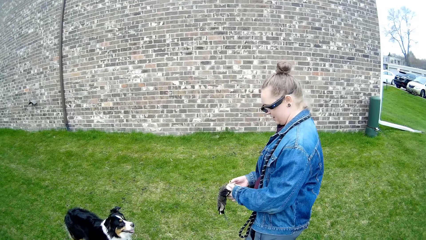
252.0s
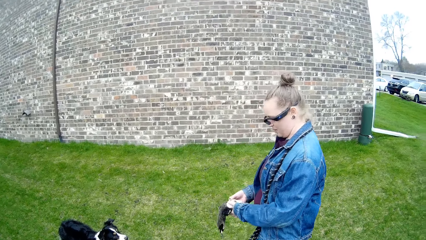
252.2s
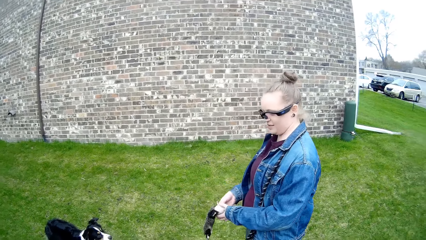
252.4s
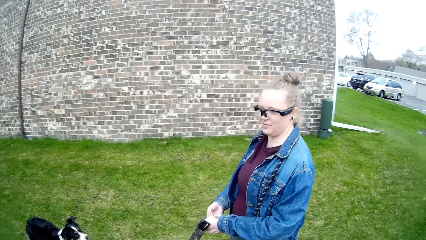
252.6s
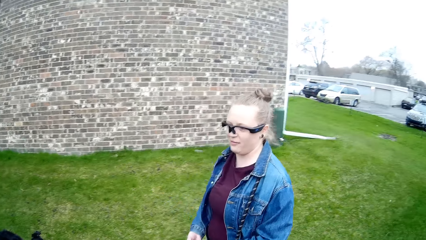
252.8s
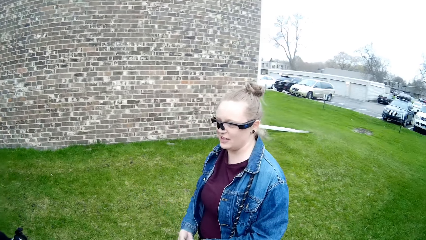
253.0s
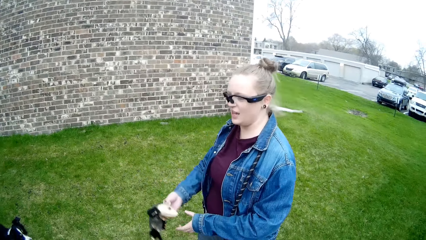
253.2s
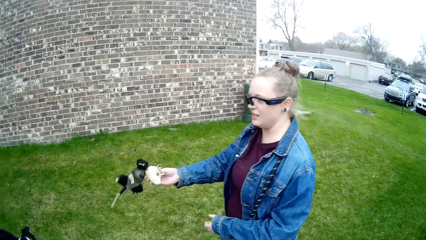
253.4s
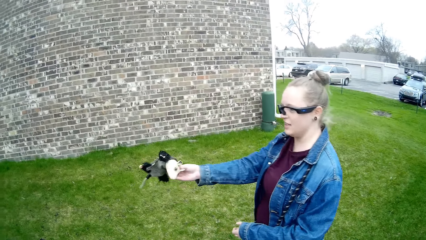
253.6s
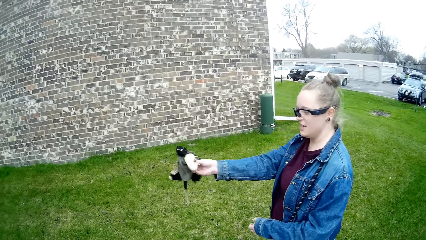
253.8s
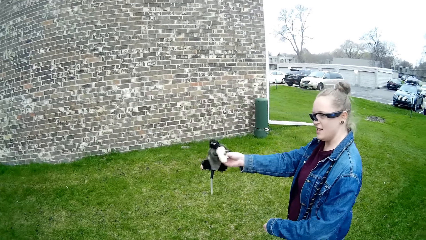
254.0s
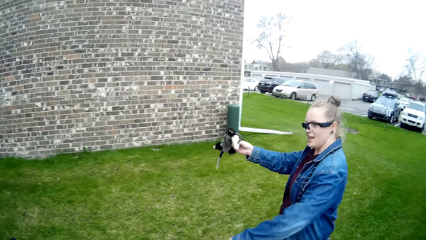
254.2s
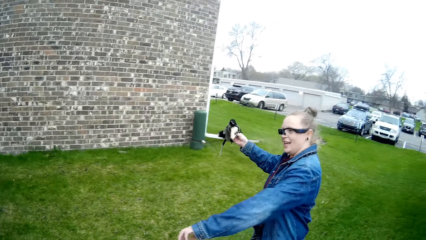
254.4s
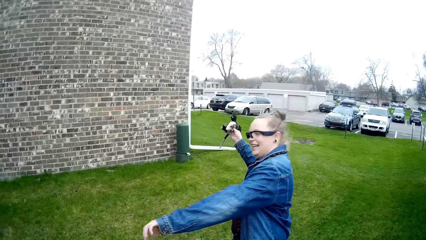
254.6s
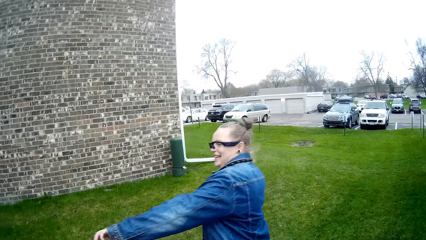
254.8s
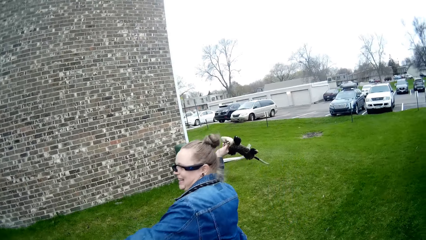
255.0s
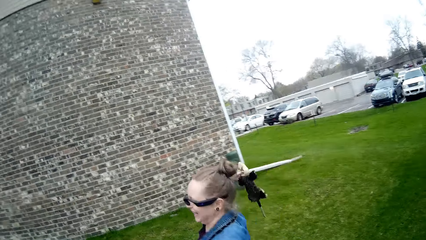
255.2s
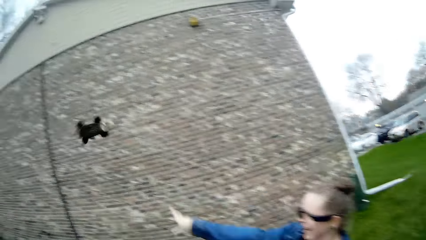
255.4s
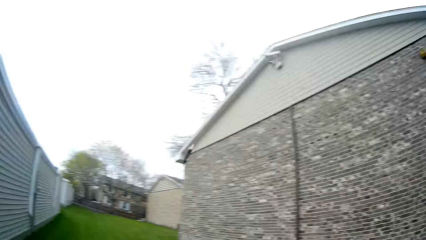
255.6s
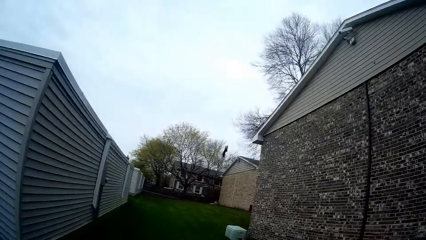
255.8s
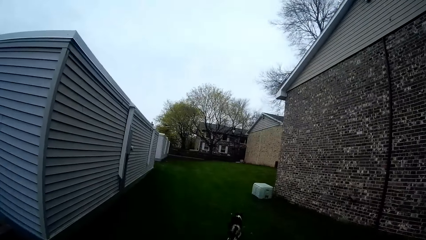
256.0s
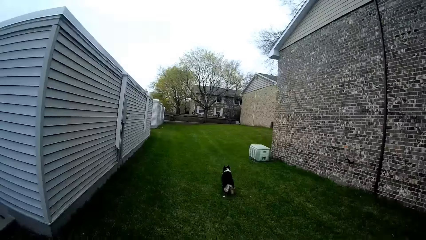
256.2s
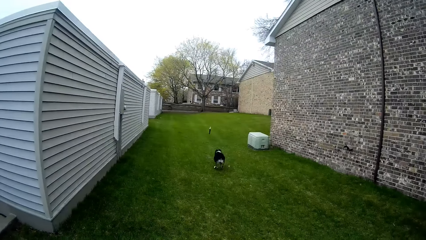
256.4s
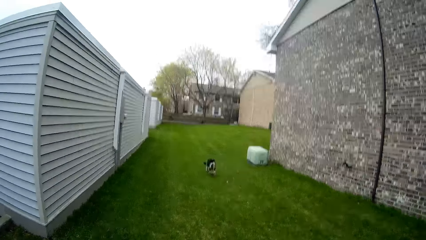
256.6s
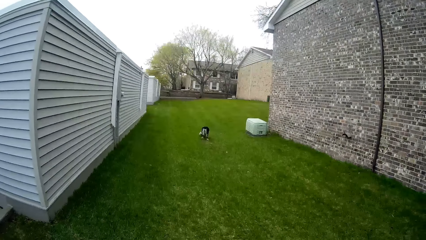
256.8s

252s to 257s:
The woman throws the puppet across the lawn with her right hand. The dog runs towards the puppet.

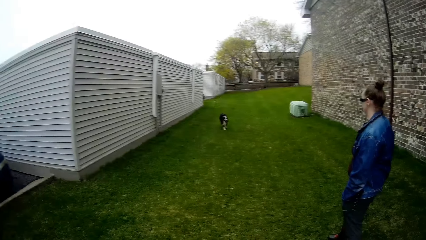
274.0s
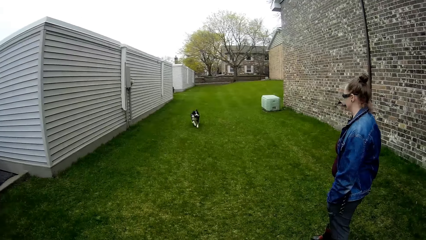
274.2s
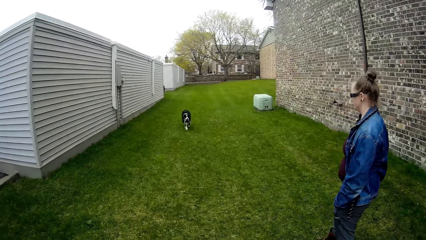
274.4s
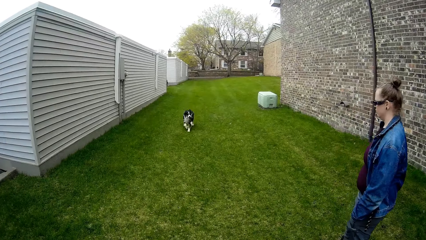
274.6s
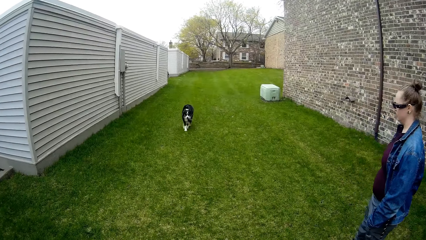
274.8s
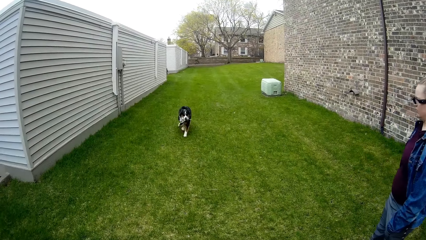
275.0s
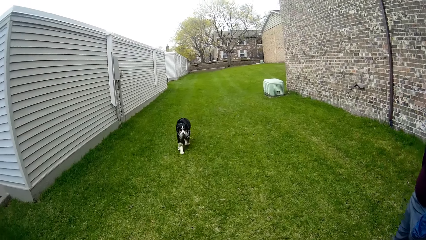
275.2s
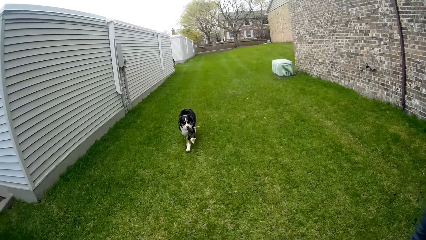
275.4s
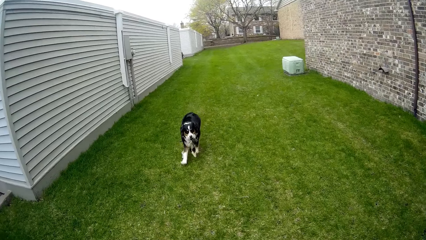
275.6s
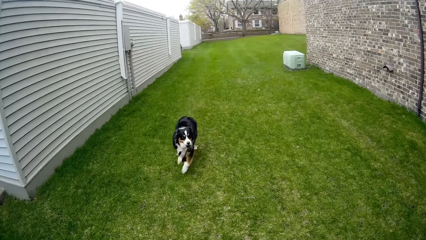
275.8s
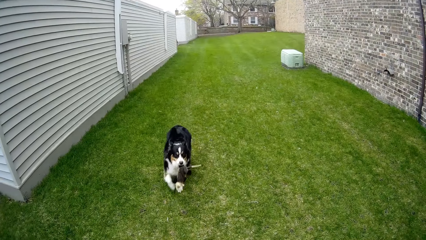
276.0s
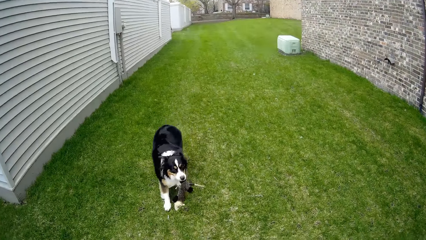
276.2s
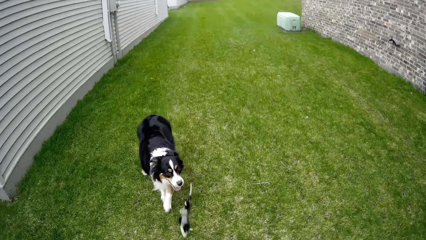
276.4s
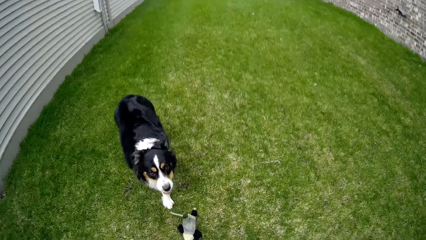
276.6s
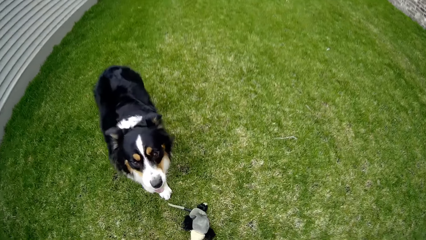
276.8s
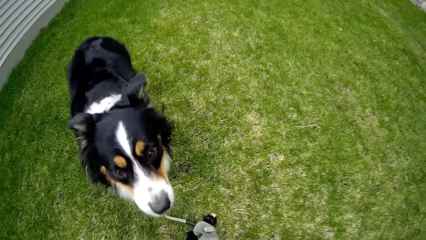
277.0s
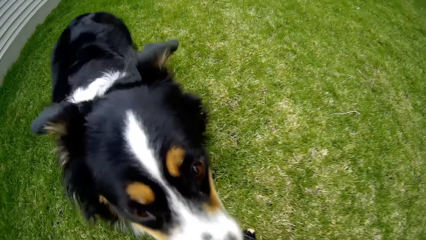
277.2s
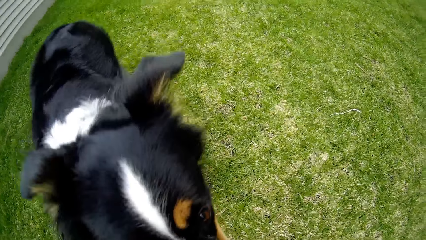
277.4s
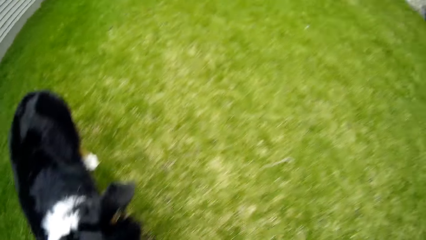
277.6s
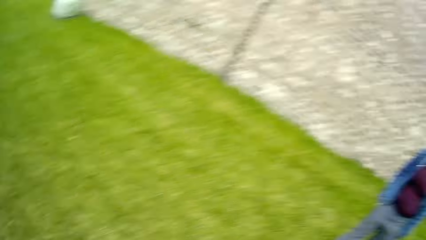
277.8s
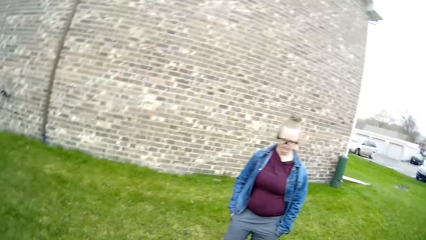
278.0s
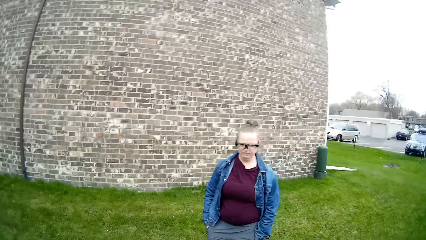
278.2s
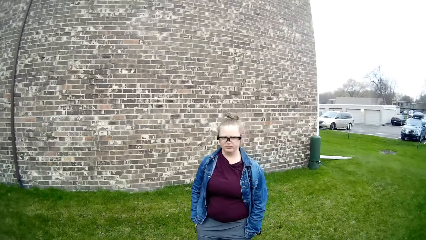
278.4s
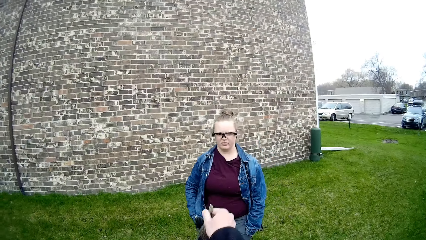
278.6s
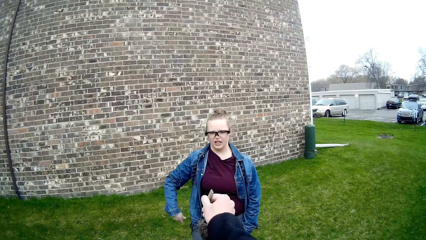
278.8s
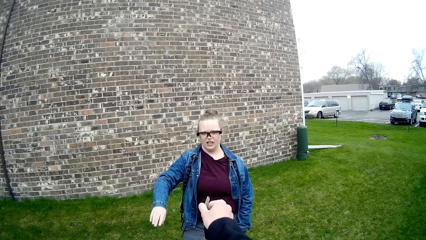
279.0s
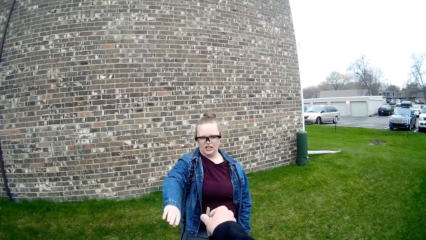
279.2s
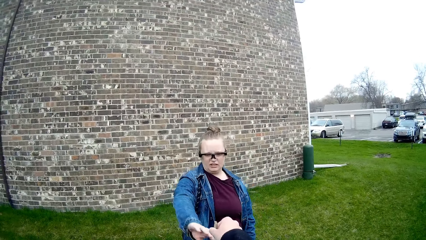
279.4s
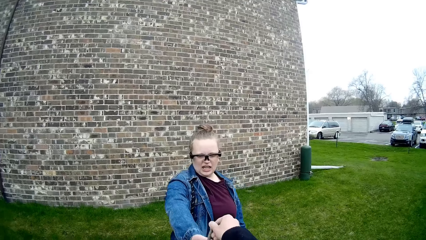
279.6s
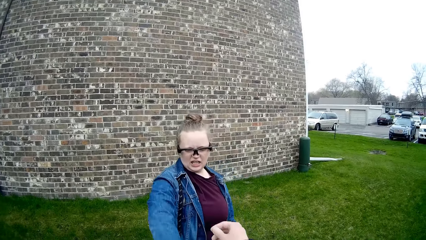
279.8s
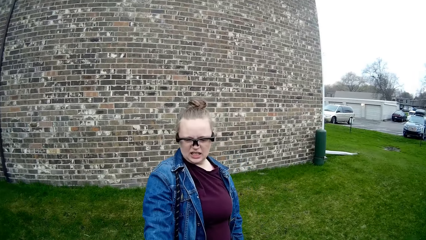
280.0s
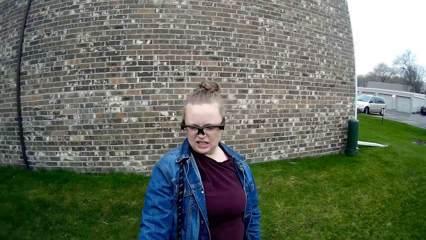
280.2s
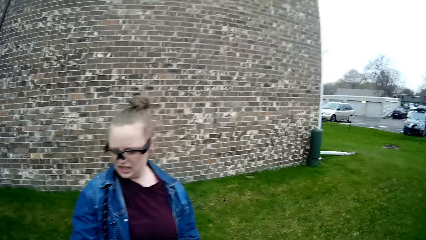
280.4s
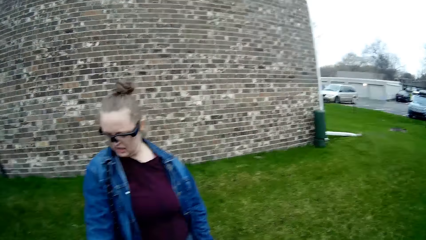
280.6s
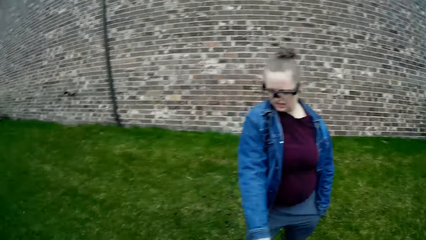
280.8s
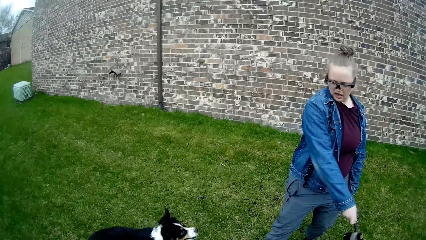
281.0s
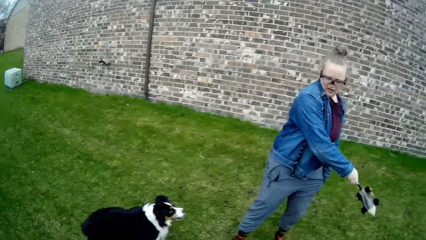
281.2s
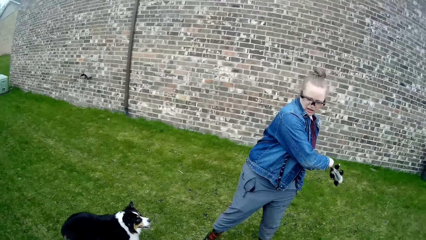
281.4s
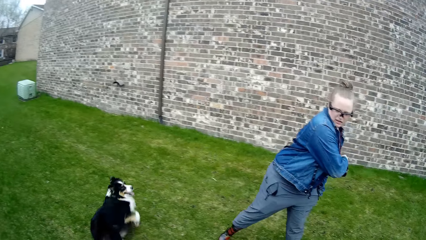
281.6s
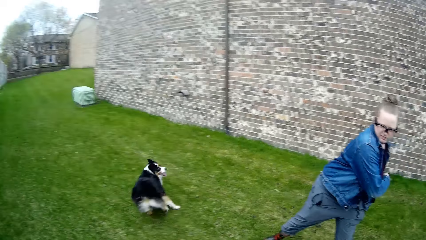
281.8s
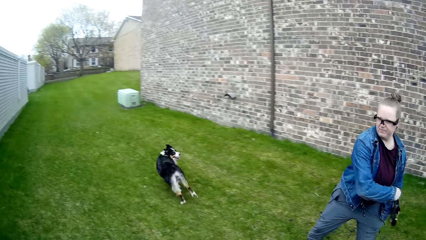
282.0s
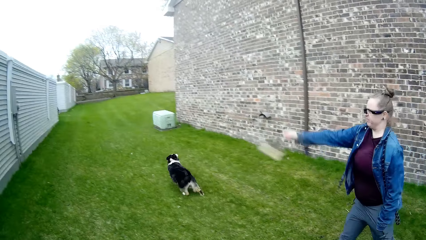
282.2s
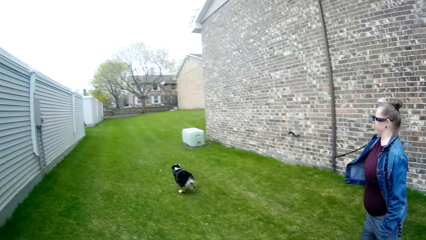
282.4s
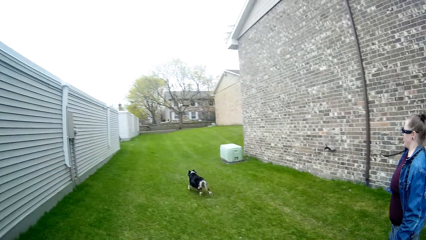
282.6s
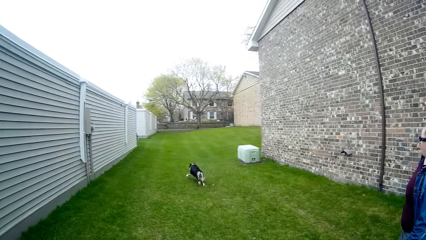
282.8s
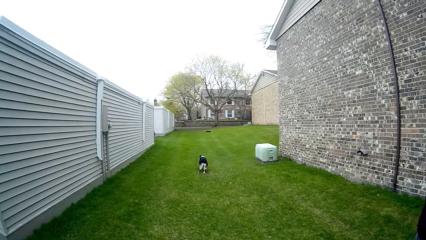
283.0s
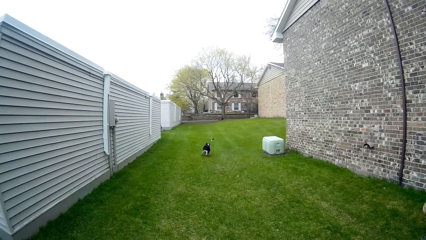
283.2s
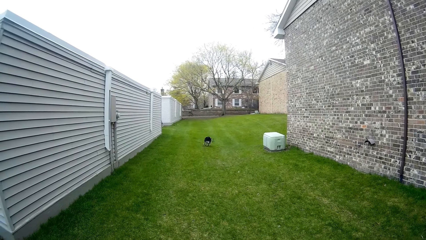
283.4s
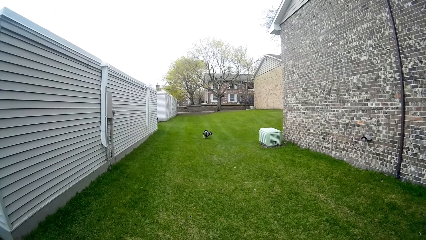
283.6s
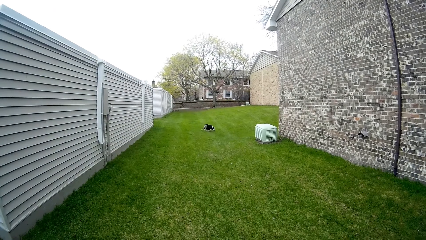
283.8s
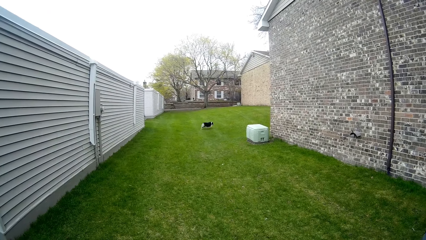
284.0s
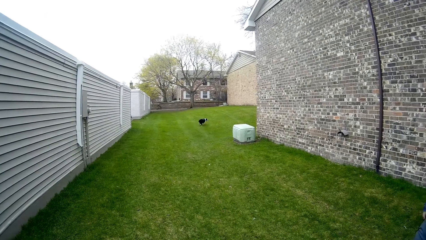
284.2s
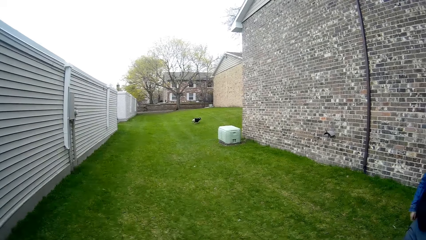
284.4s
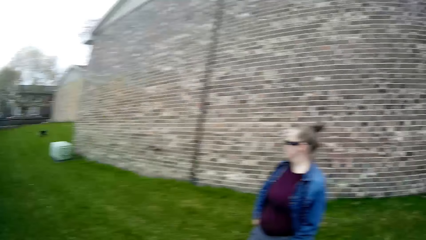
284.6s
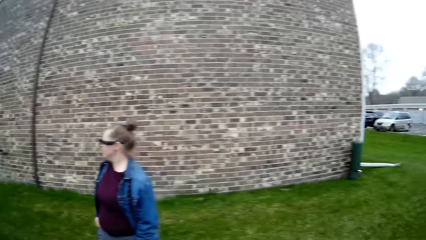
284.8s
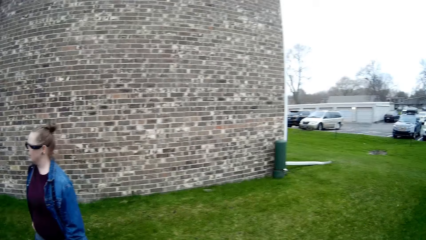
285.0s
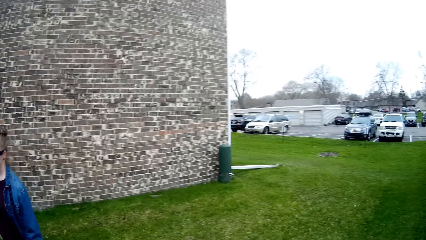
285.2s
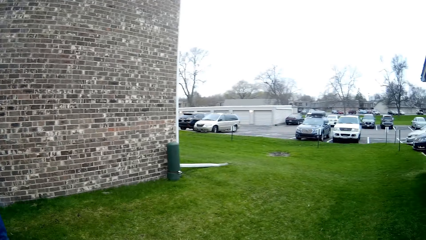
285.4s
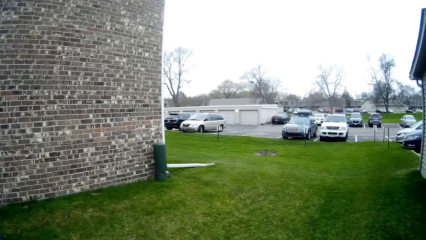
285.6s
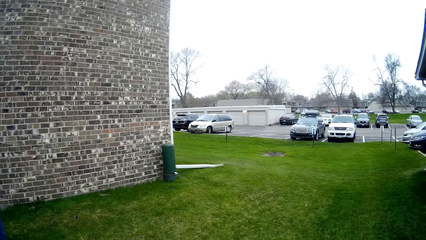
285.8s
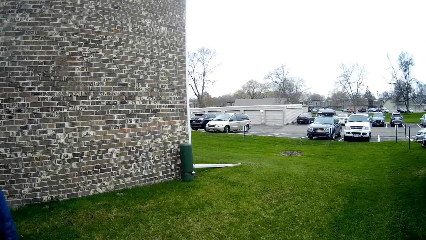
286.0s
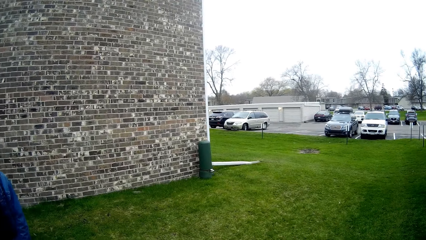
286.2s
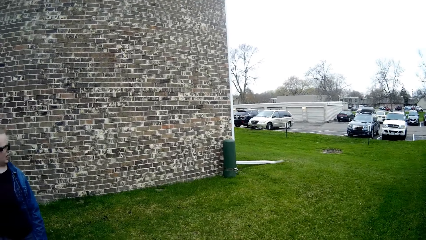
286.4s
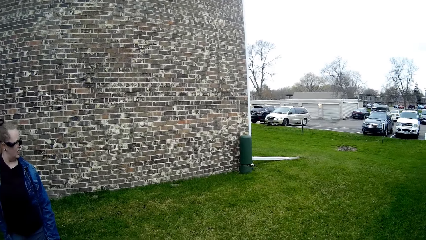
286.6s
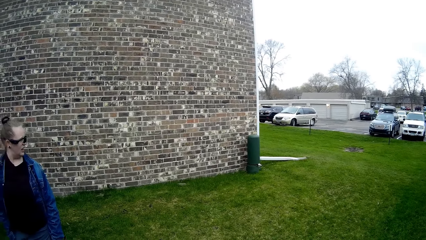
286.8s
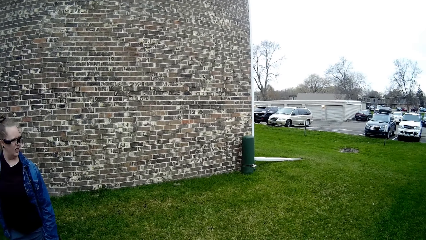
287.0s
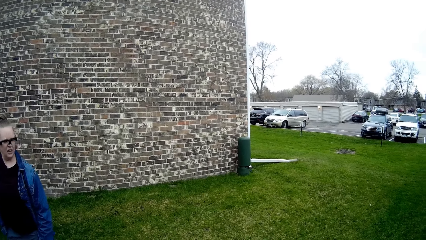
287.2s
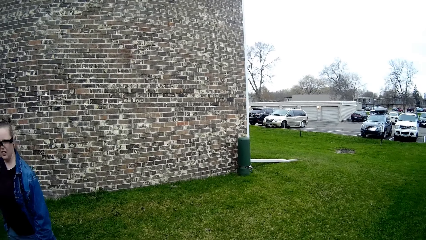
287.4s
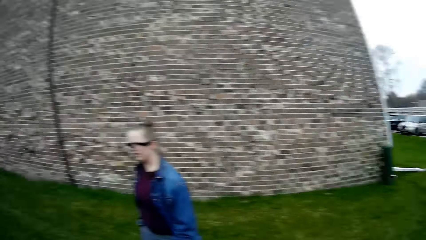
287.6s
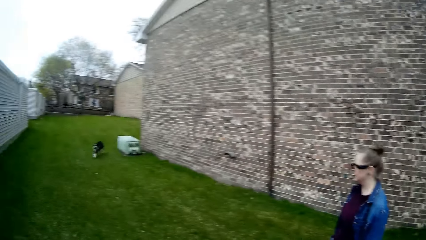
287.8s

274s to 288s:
The dog runs towards the camera wearer with the puppet in its mouth. The dog drops the puppet in its mouth on the lawn. The camera wearer gives the woman the puppet in his right hand. The dog runs towards the puppet. The woman throws the puppet across the lawn with her right hand.
